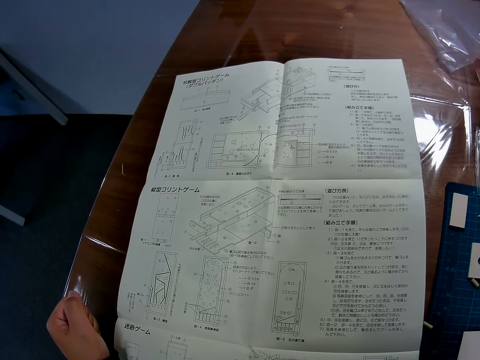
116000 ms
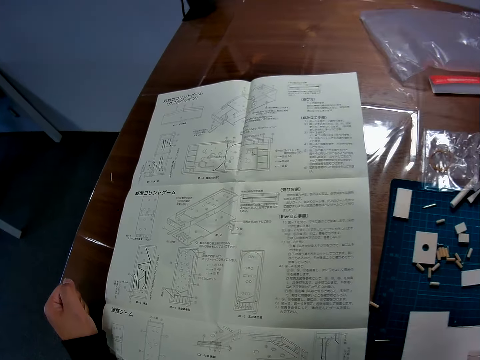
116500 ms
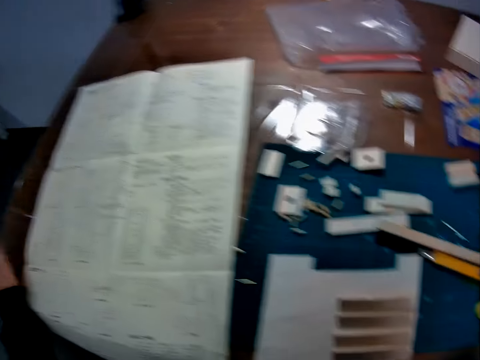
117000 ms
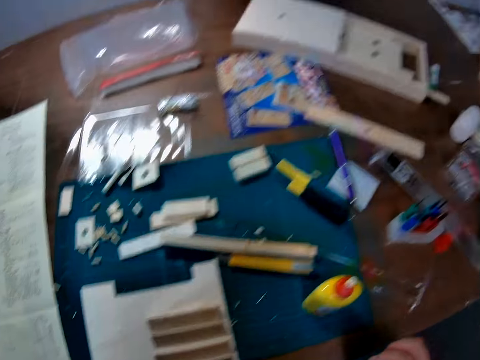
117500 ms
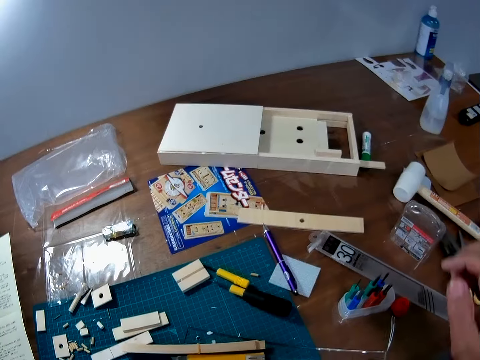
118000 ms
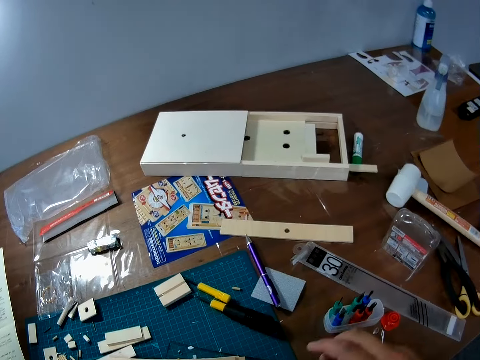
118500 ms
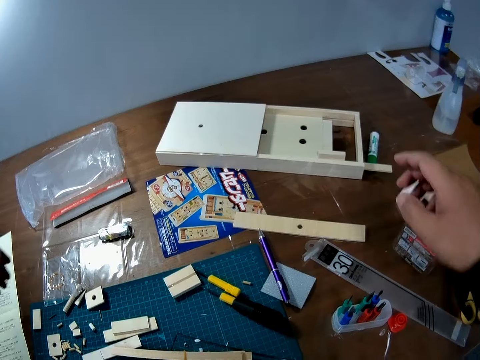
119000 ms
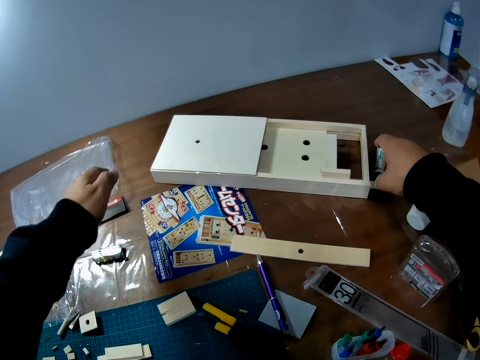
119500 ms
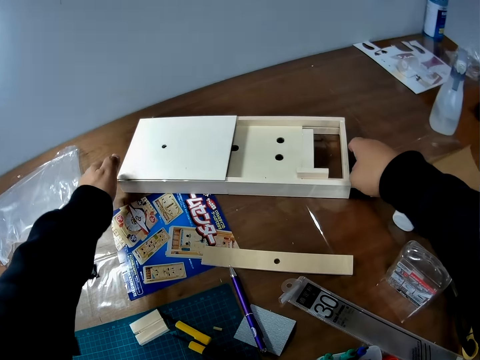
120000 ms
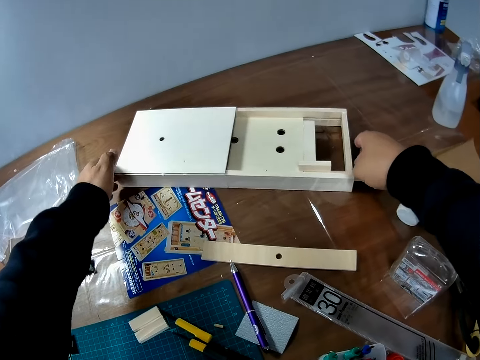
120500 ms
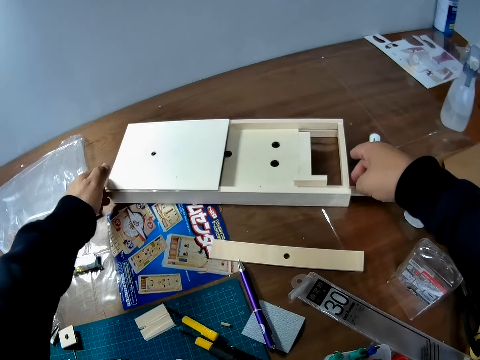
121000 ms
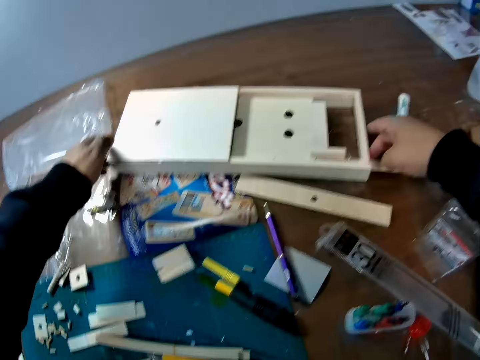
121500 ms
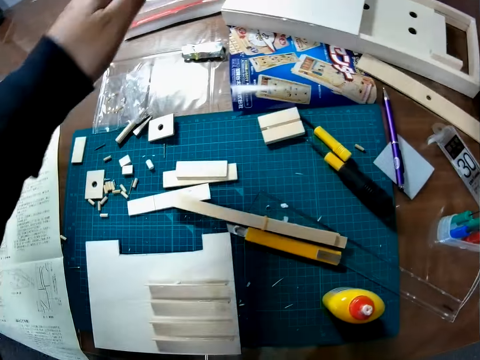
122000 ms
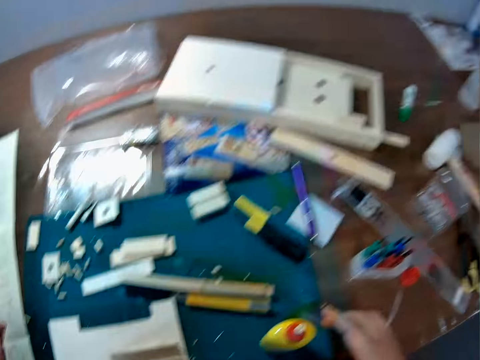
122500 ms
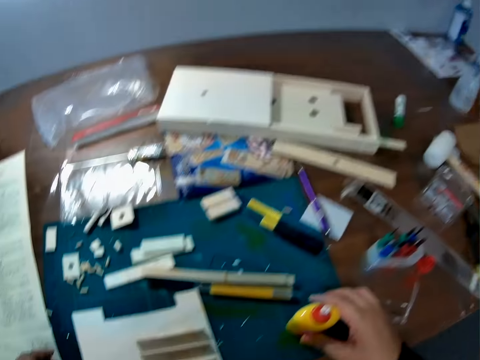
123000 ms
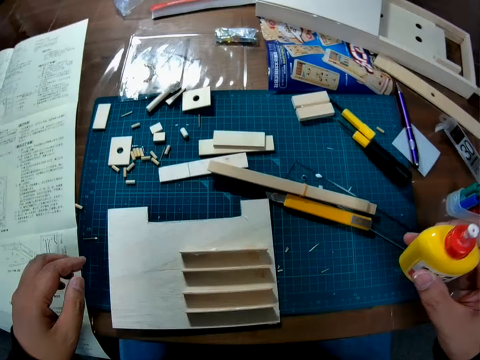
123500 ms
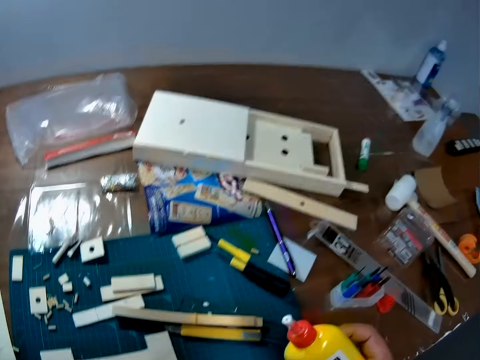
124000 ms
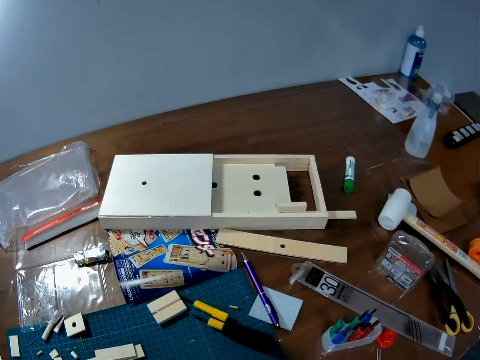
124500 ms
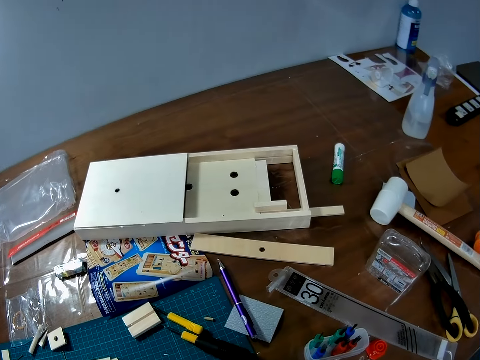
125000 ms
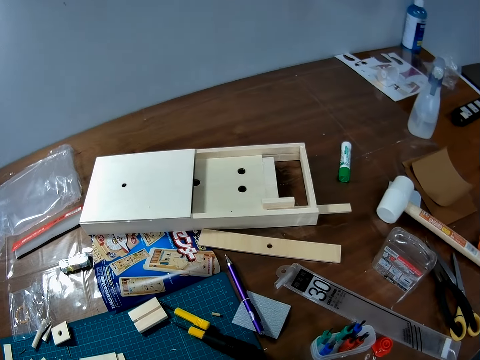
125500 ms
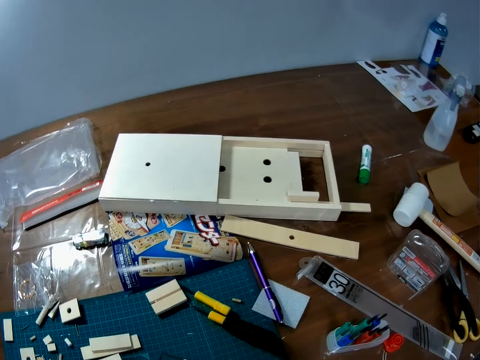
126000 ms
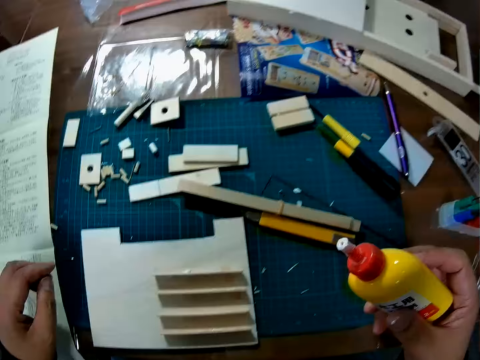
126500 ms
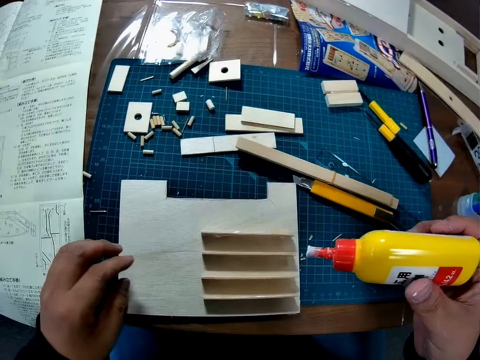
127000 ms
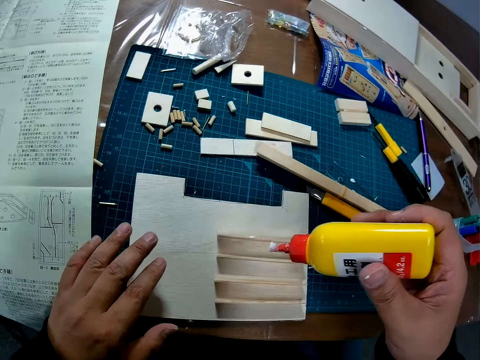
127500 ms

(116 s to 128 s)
The camera wearer looks around a table. They move a wood craft box close on the table. They pick up a super glue bottle from a cutting mat. They look around the table.

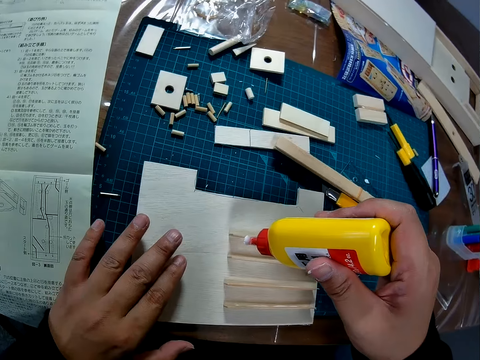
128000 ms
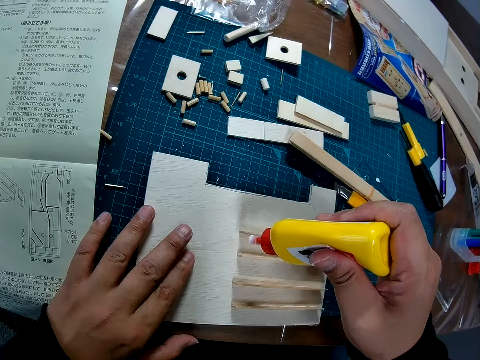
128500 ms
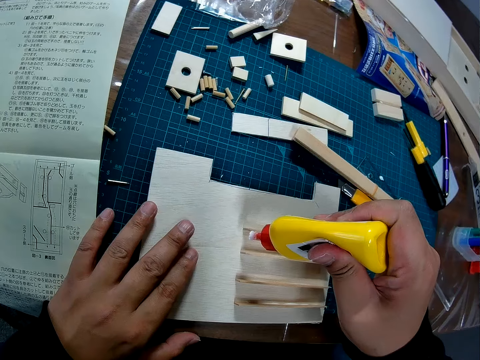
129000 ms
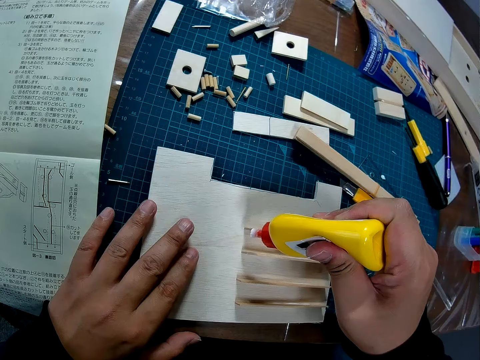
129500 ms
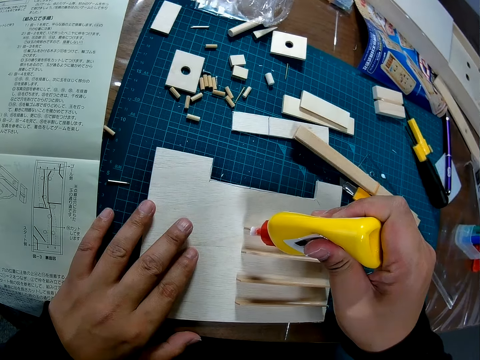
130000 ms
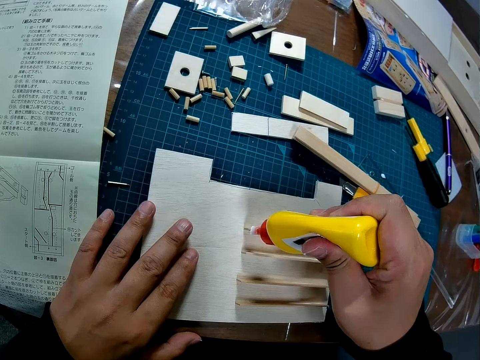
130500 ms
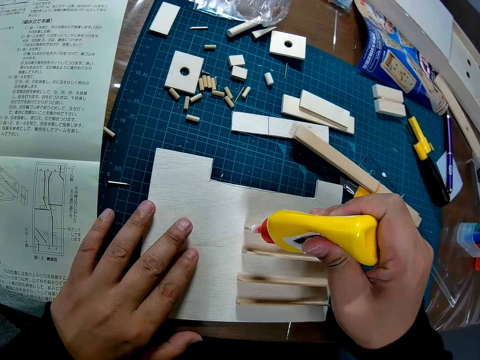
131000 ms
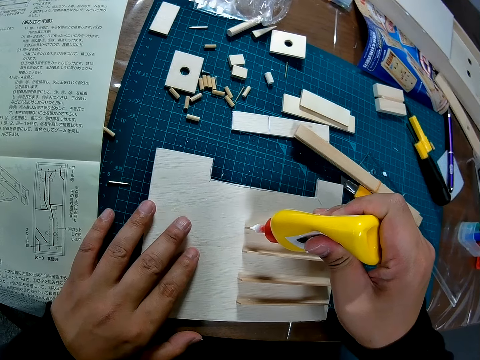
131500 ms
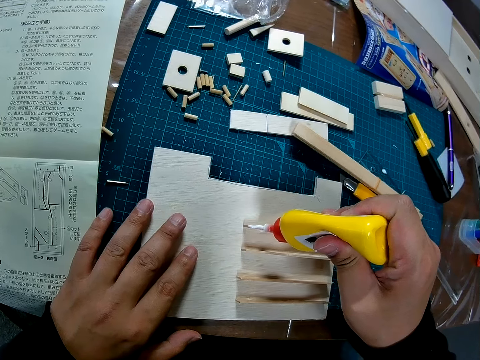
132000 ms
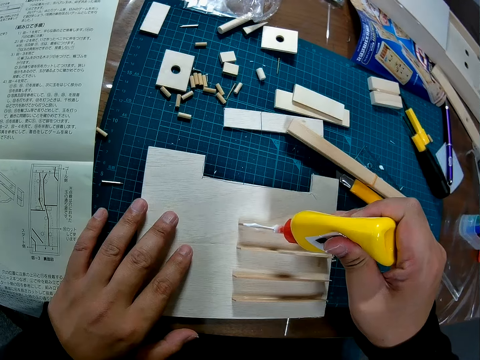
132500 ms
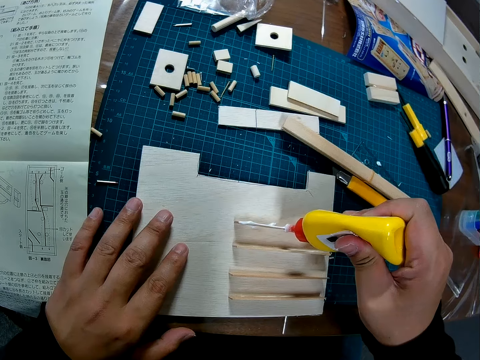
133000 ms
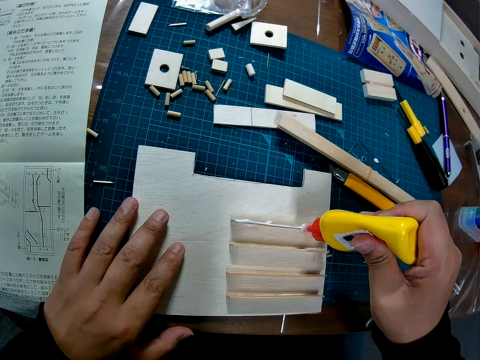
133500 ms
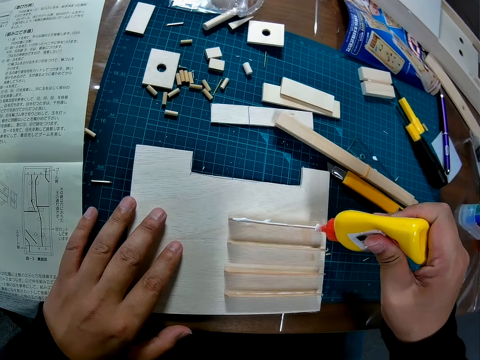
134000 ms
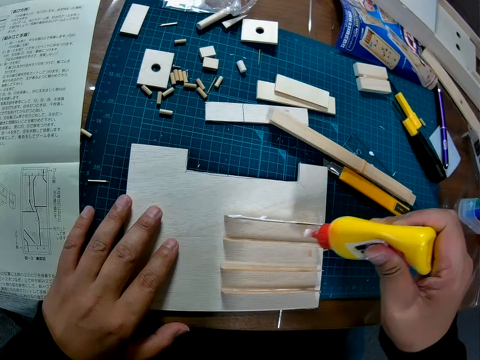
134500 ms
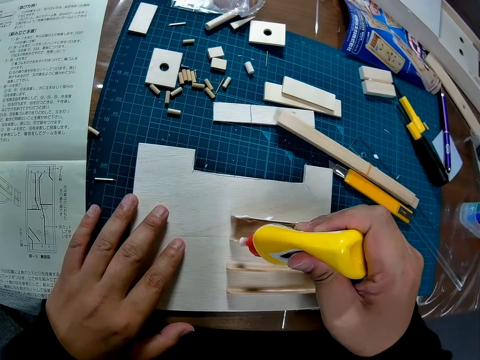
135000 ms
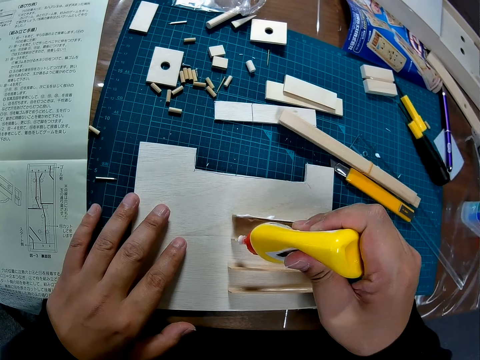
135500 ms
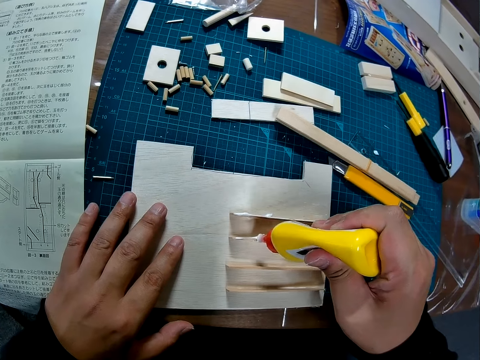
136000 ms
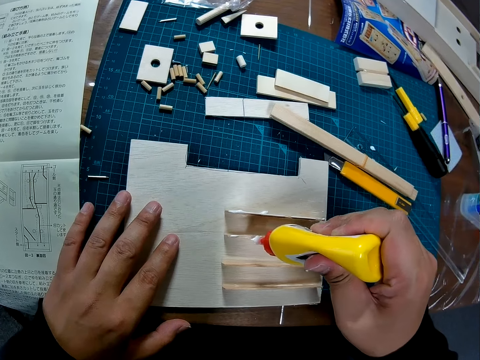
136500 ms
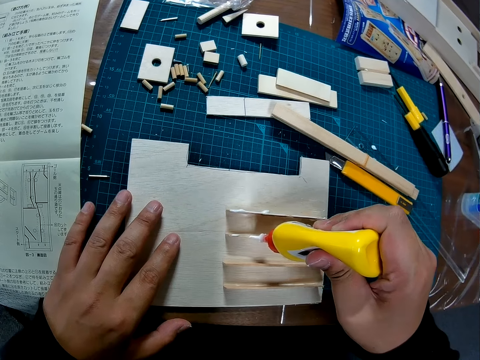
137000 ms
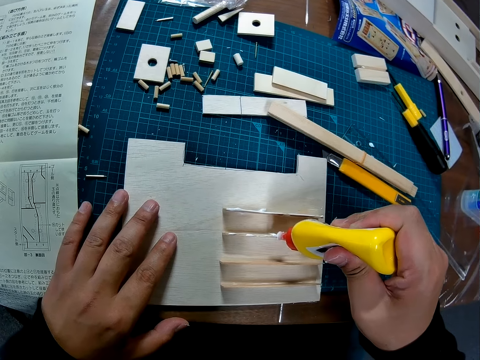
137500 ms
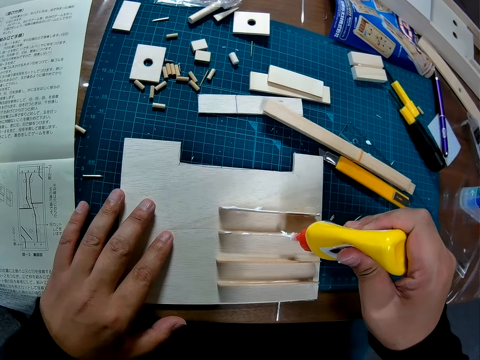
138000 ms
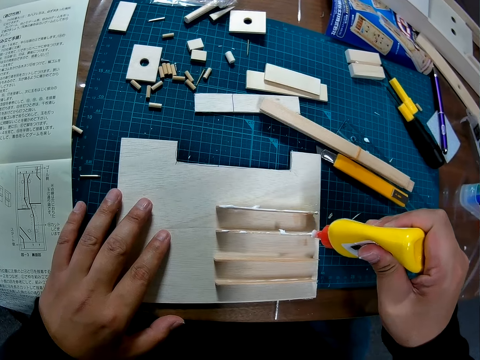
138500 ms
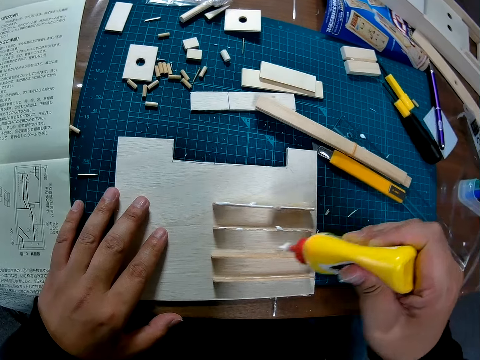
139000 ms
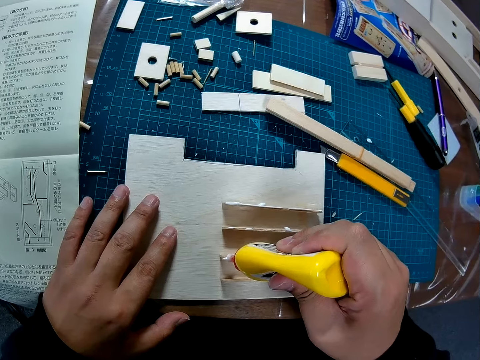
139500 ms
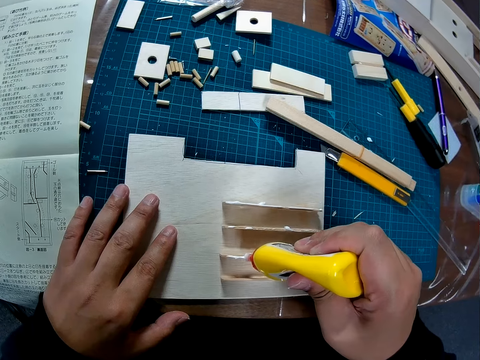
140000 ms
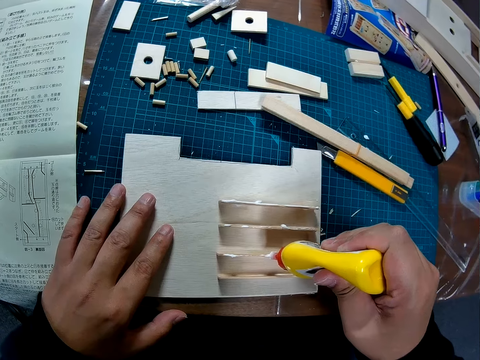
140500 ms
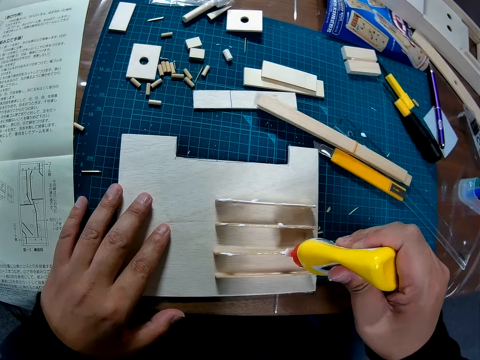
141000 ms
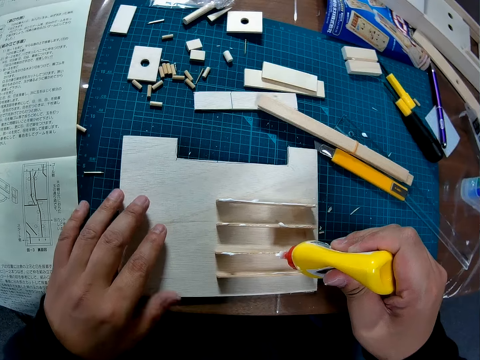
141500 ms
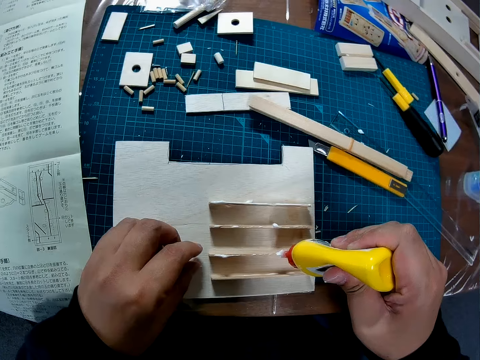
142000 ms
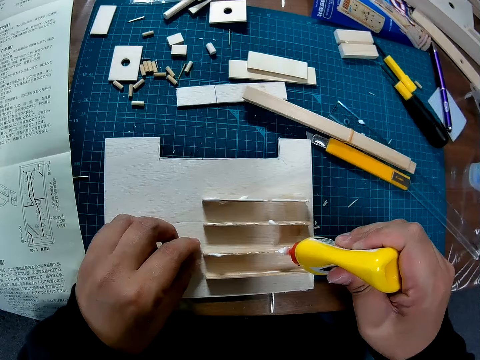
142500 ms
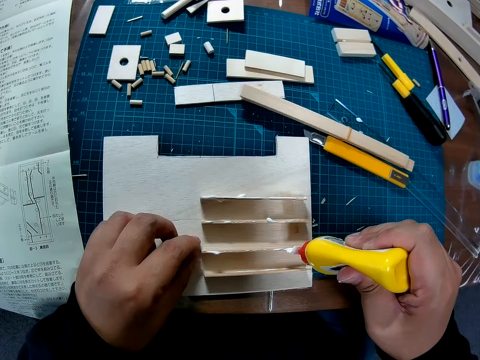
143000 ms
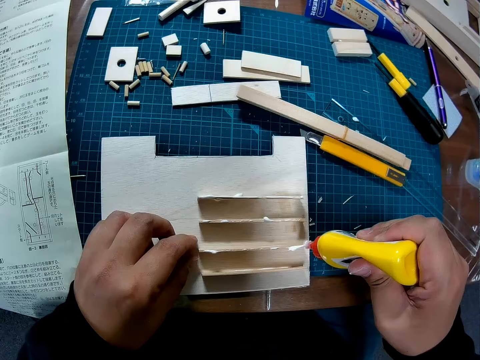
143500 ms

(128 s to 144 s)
The camera wearer glues a piece of wood with super glue on a paperboard. They apply glue on the wood pieces on the sheet.
